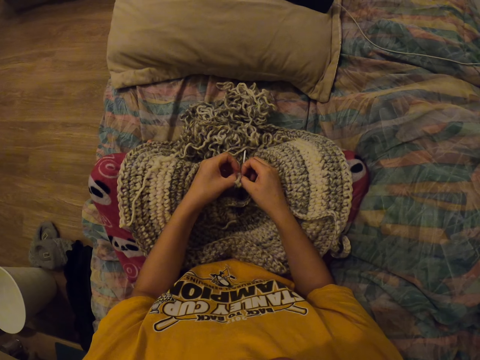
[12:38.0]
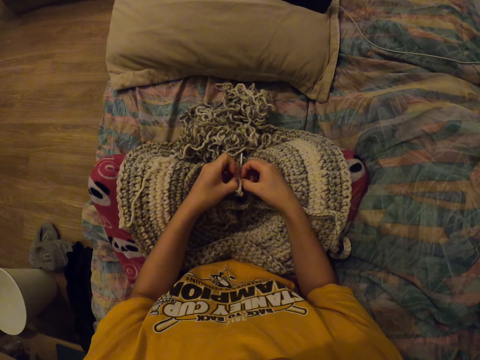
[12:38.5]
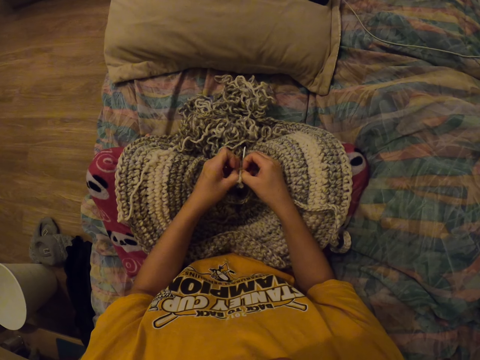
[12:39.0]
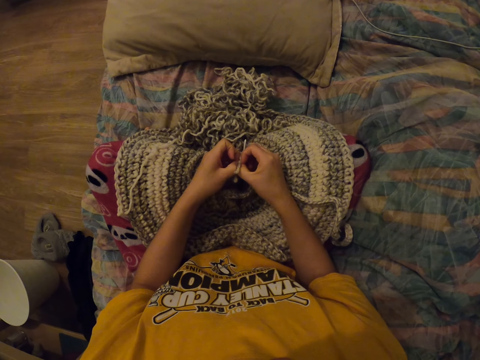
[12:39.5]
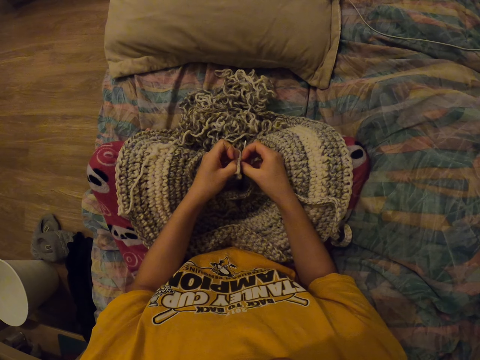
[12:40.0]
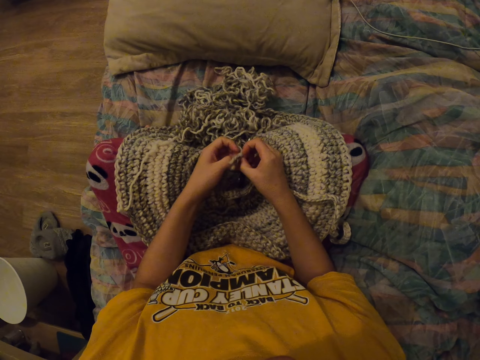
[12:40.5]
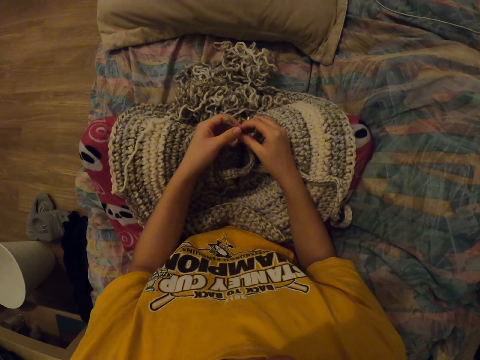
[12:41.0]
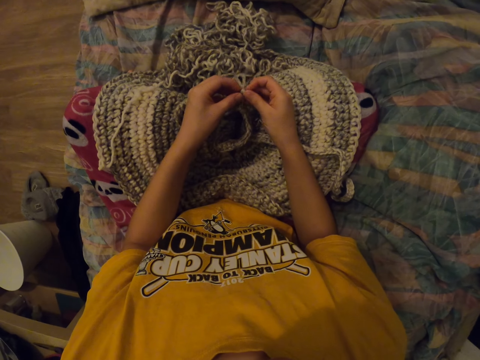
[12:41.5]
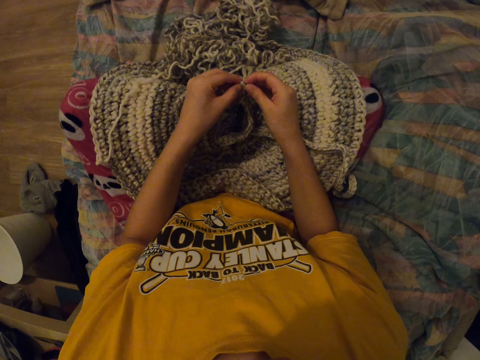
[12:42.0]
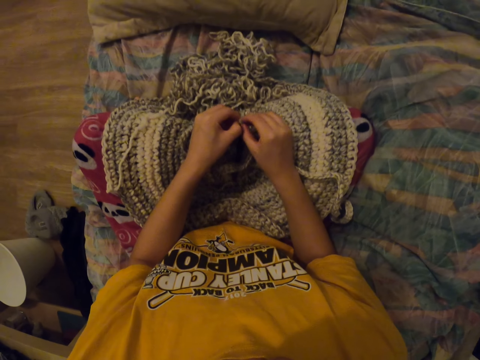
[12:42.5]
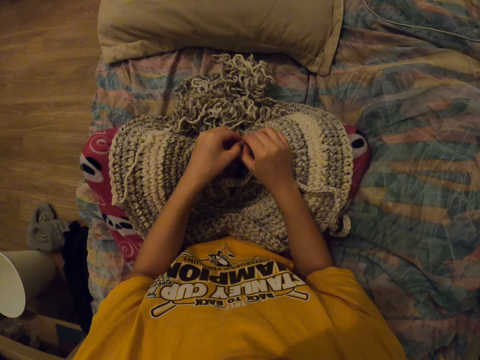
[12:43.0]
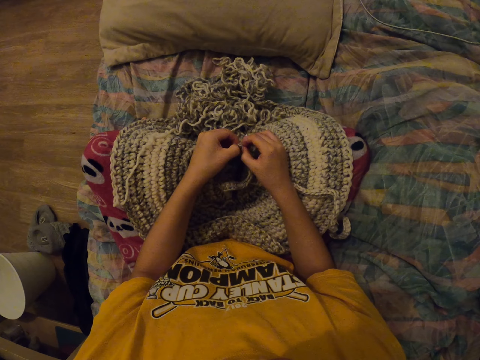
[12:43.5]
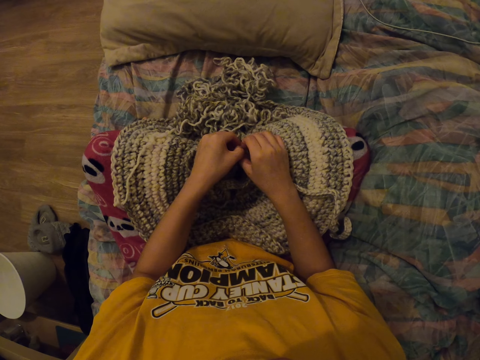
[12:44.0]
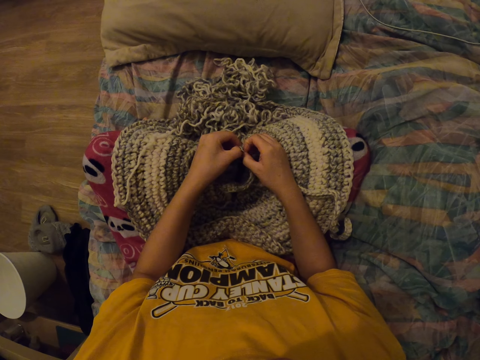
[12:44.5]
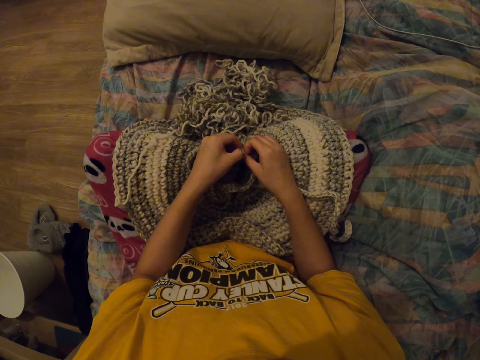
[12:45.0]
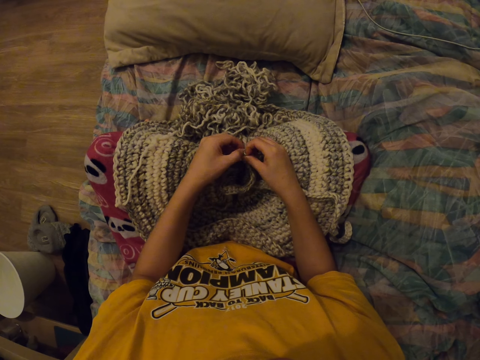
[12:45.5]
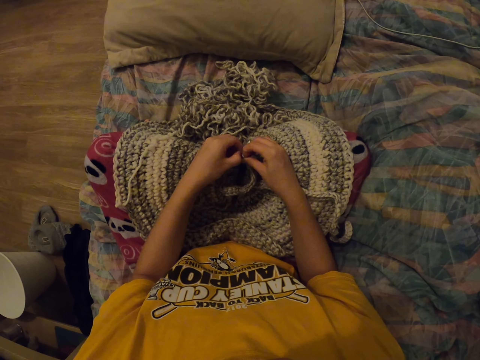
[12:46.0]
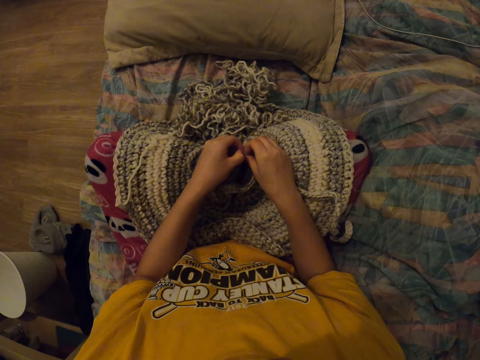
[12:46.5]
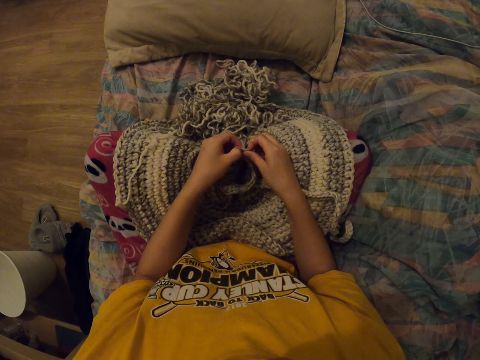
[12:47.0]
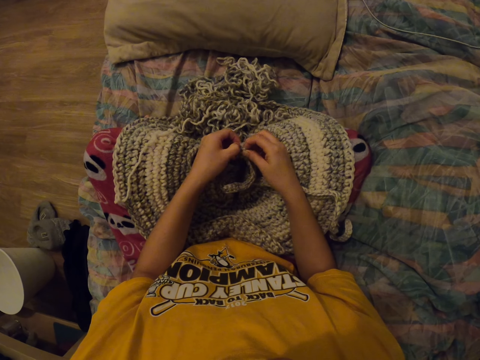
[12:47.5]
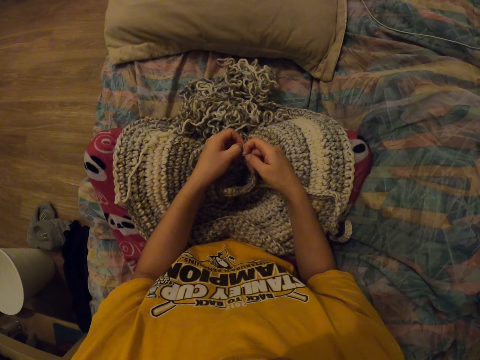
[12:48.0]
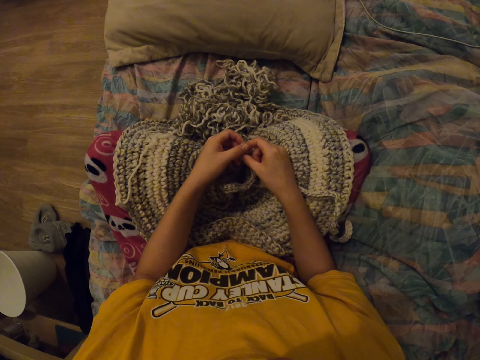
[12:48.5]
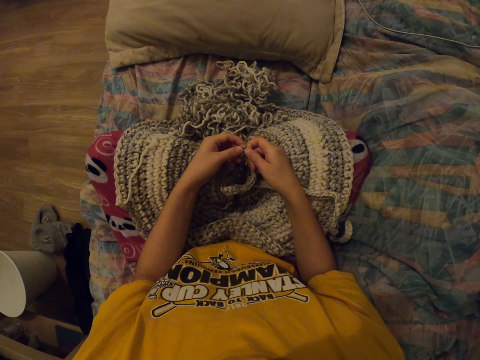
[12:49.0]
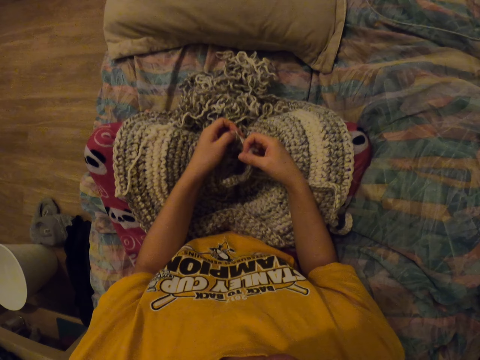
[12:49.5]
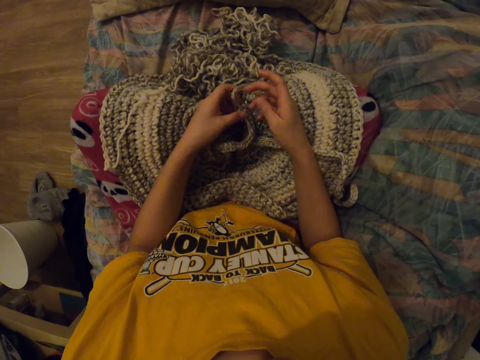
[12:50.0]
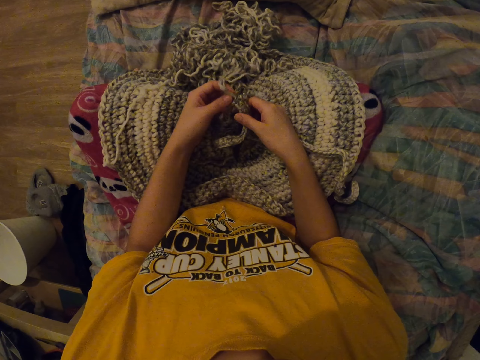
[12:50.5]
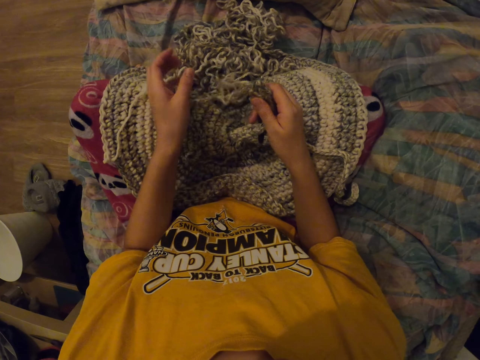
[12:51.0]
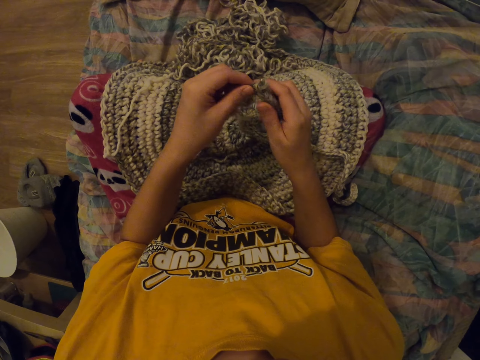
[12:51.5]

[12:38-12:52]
The camera wearer unties the thread.

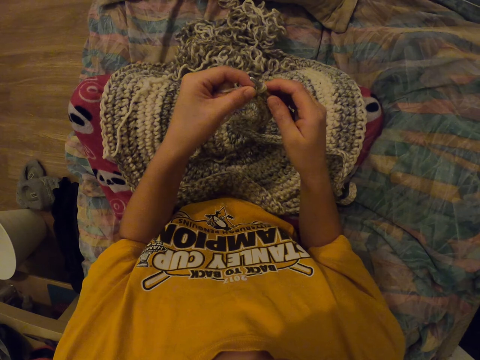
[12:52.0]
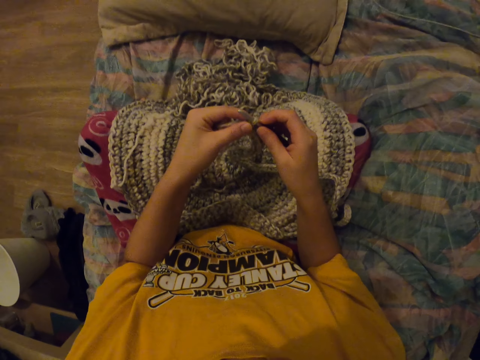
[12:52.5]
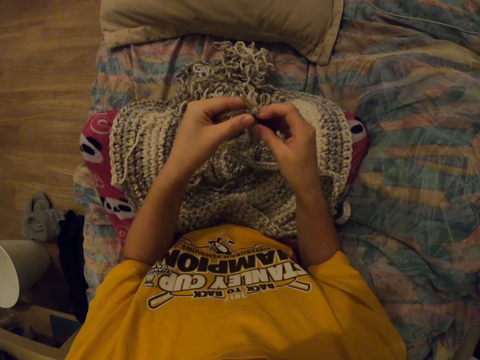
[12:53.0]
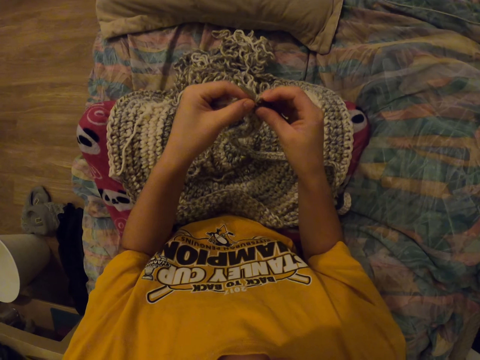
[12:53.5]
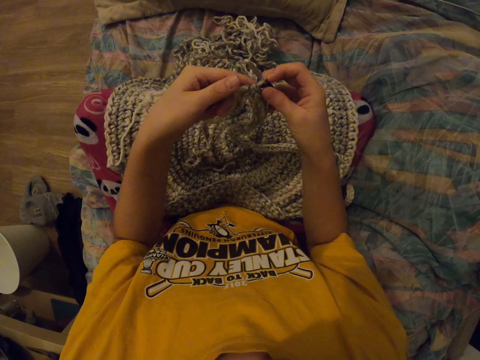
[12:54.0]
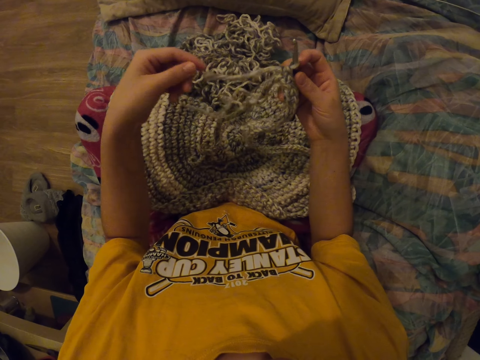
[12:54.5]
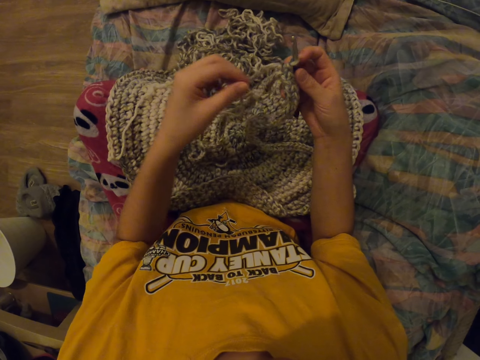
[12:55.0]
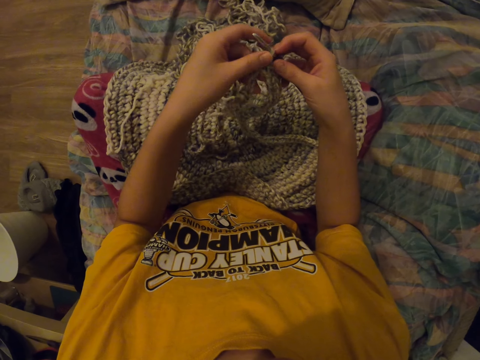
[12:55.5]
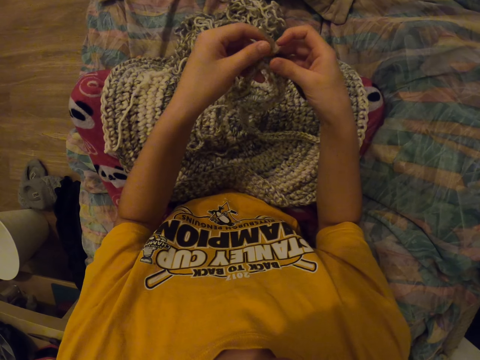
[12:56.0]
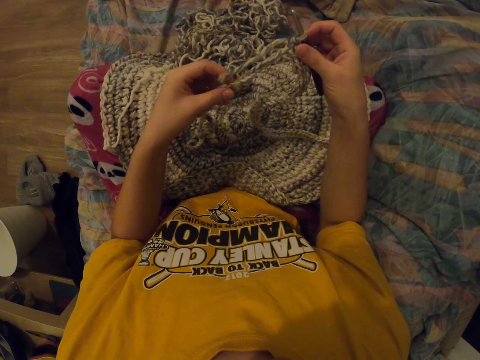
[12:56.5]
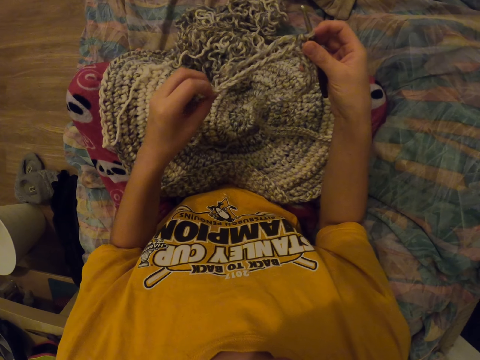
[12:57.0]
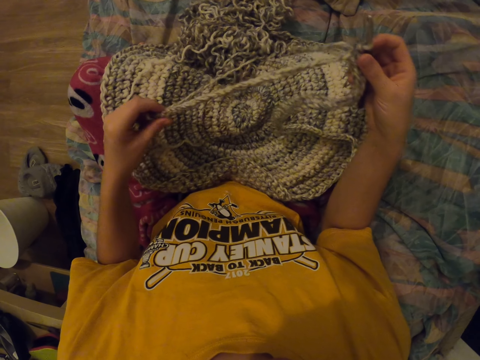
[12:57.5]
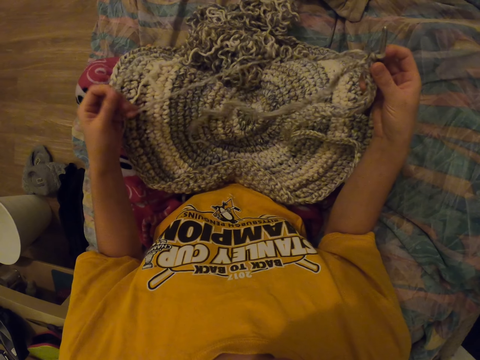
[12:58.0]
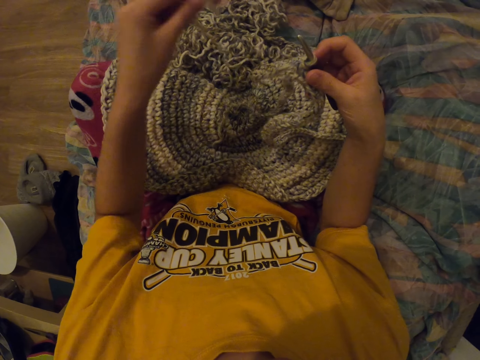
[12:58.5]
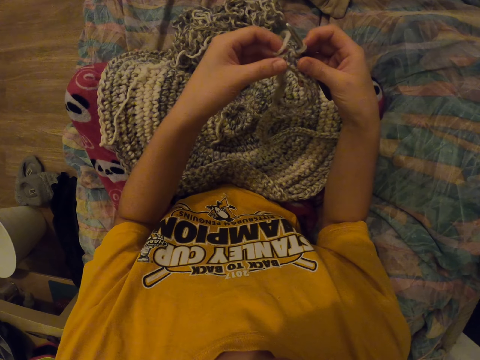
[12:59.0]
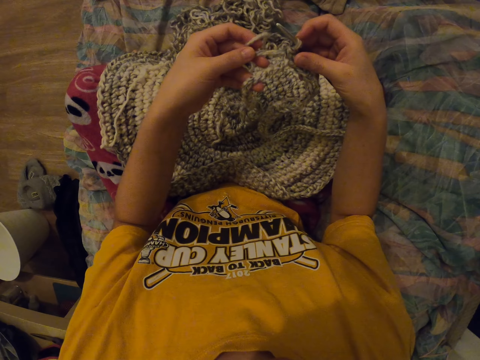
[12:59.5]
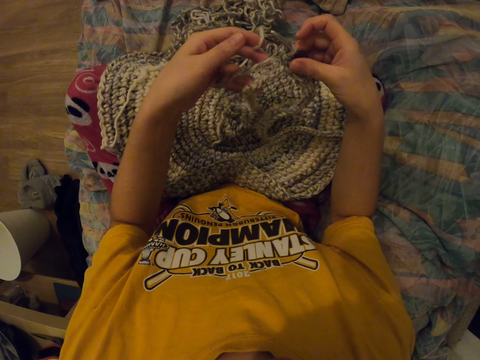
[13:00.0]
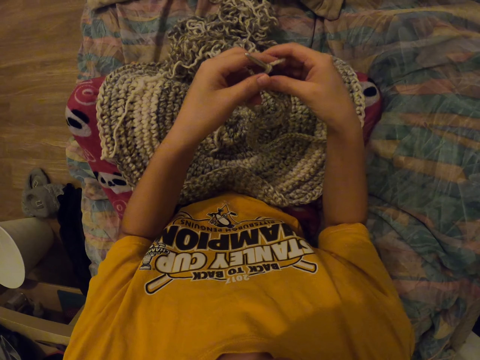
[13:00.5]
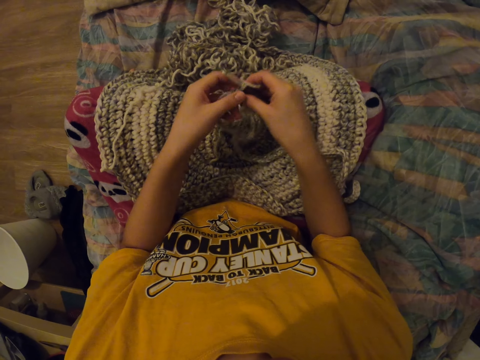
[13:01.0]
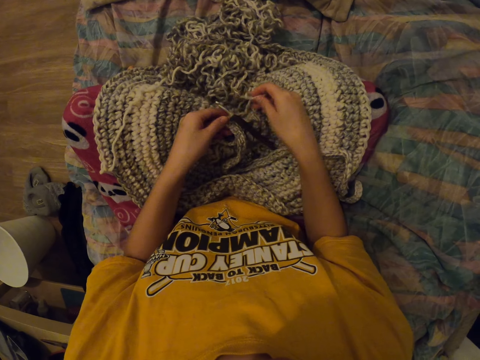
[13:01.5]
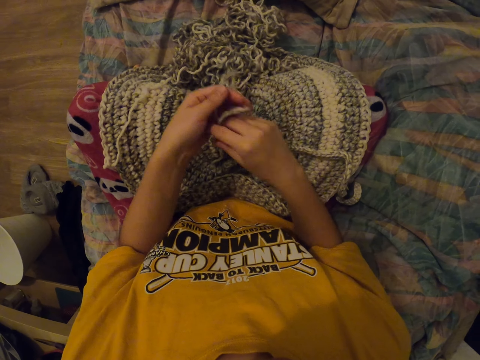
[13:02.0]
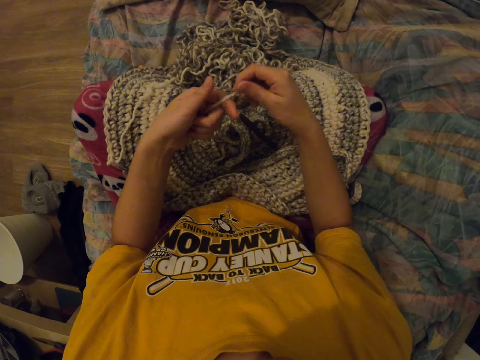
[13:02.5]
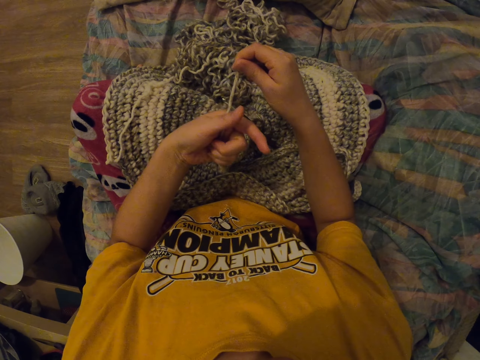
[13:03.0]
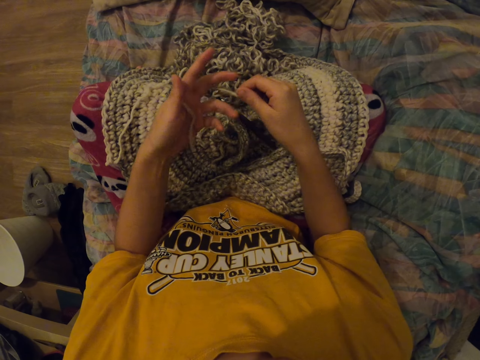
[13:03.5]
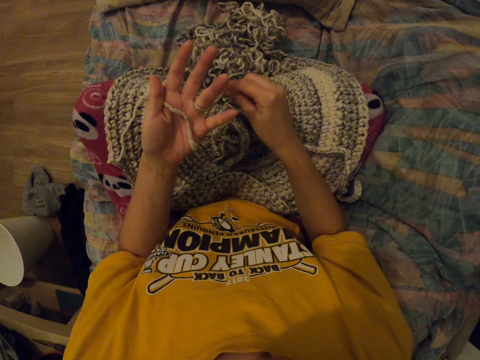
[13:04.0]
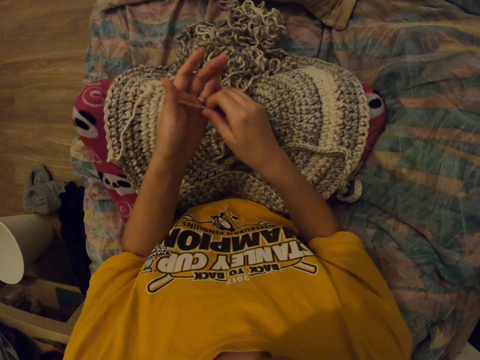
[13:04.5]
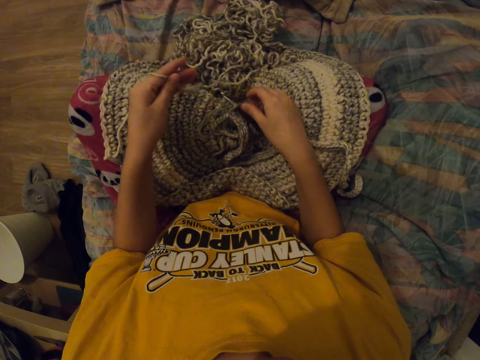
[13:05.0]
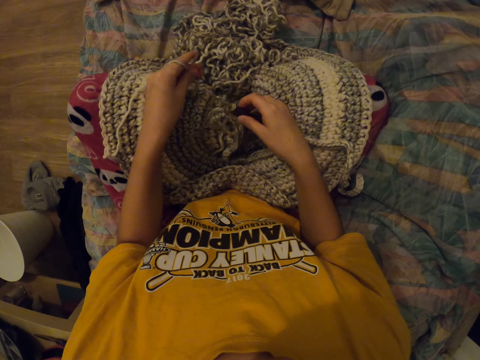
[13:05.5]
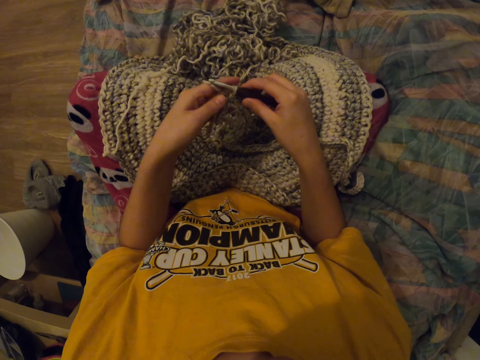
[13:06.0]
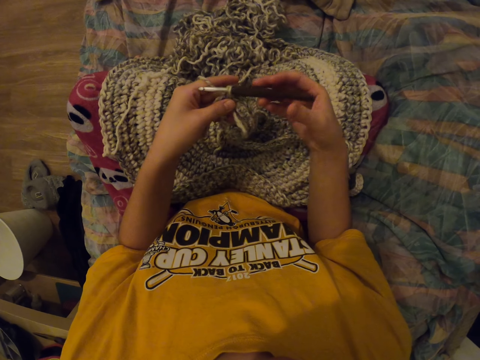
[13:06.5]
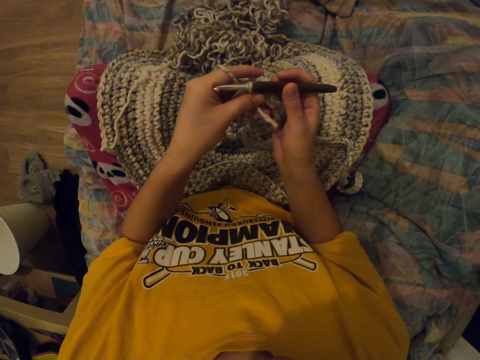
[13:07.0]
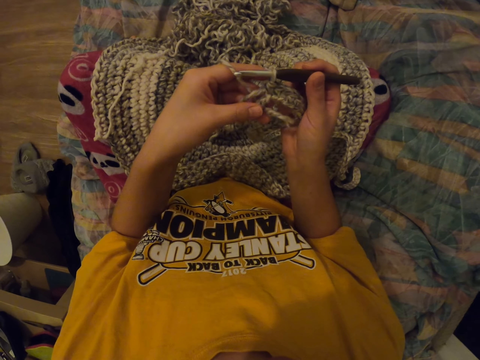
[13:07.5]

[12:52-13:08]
The camera wearer looks at the garment. She stretches a thread. She takes the thread. She ties the needle with the thread. She puts down the garment. She ties the thread on her hand. She winds the thread on her hand. She takes the crochet hook.
